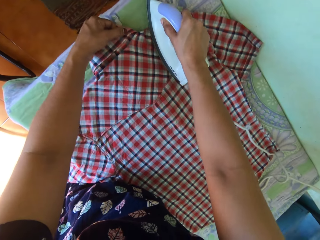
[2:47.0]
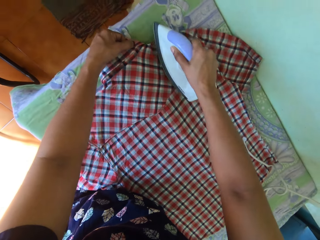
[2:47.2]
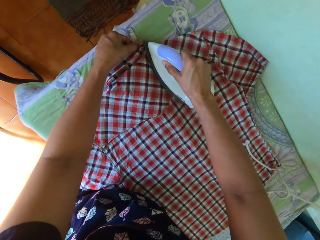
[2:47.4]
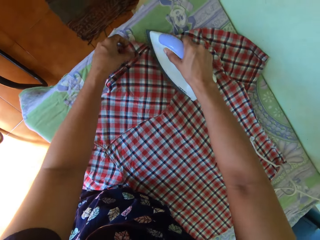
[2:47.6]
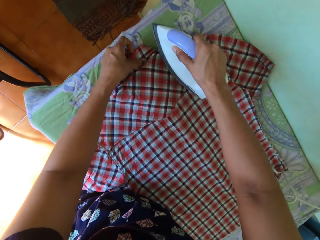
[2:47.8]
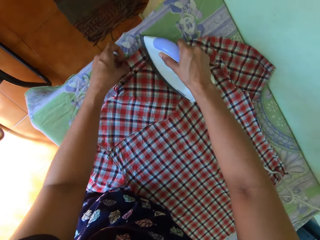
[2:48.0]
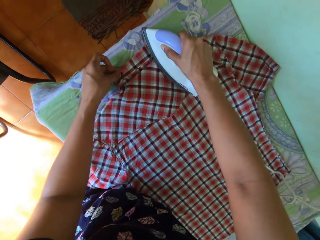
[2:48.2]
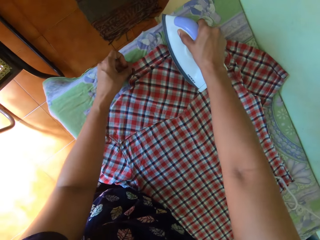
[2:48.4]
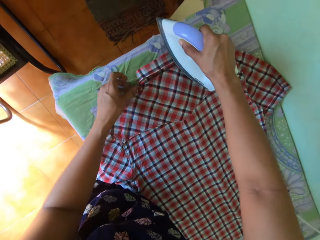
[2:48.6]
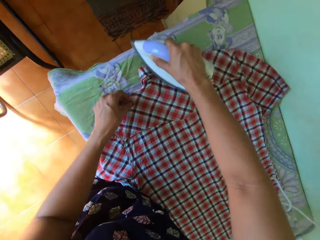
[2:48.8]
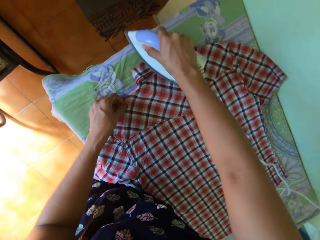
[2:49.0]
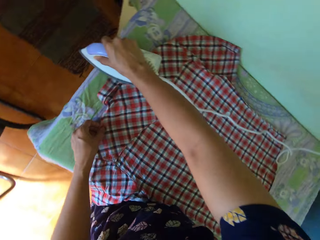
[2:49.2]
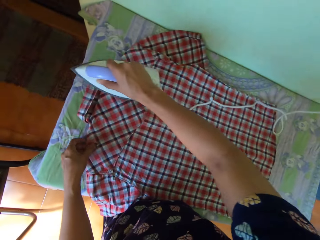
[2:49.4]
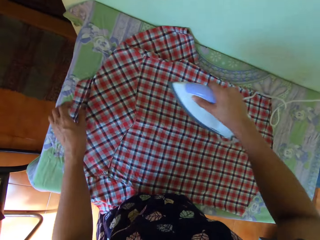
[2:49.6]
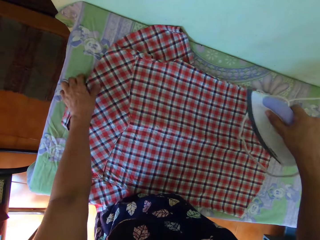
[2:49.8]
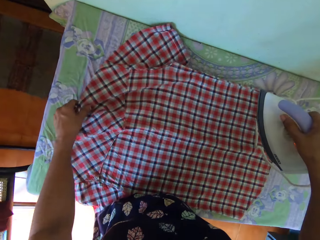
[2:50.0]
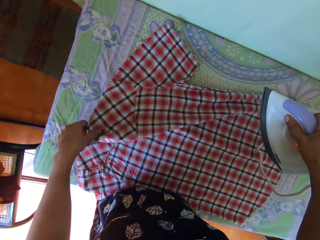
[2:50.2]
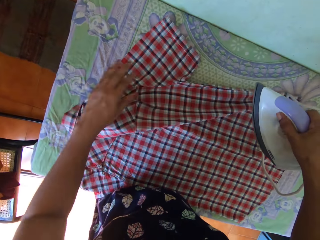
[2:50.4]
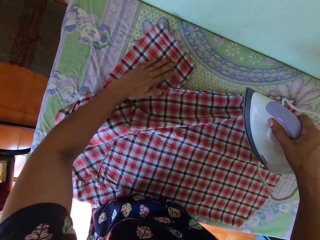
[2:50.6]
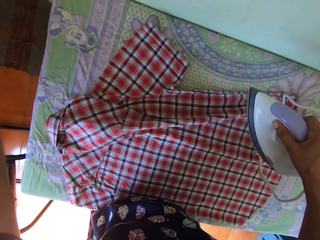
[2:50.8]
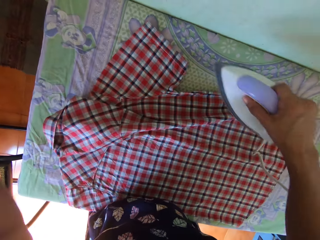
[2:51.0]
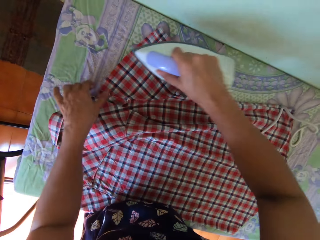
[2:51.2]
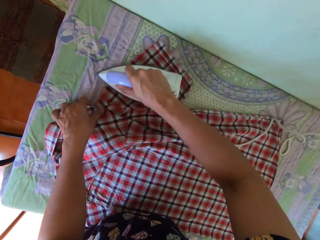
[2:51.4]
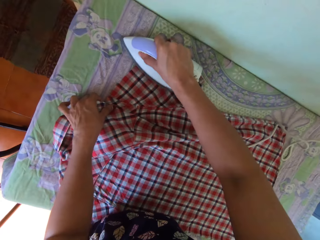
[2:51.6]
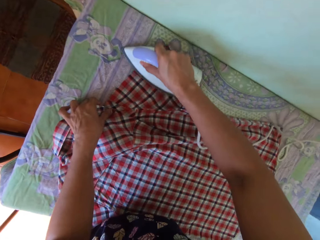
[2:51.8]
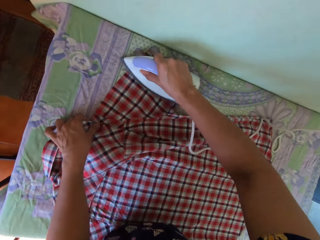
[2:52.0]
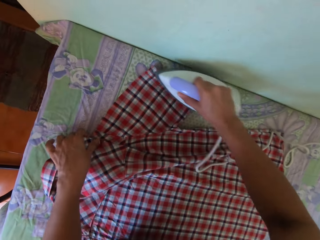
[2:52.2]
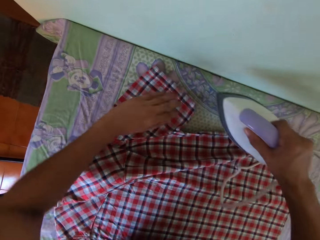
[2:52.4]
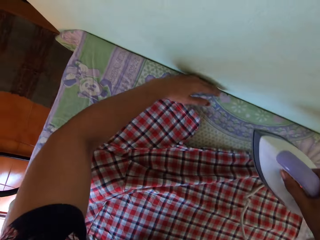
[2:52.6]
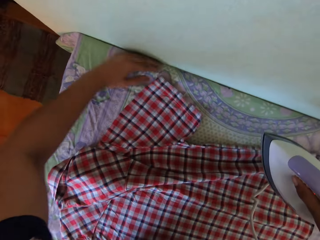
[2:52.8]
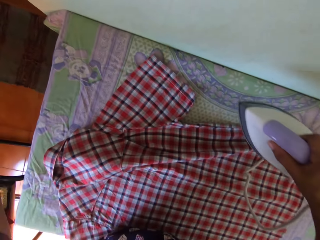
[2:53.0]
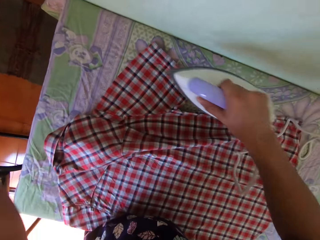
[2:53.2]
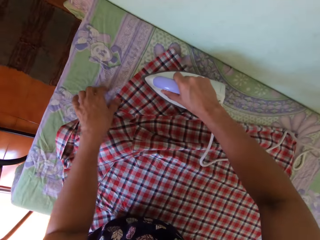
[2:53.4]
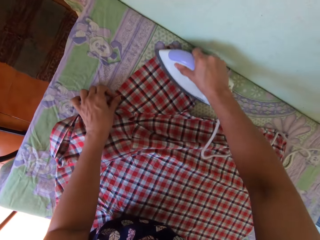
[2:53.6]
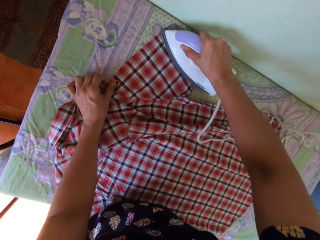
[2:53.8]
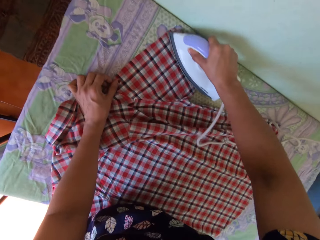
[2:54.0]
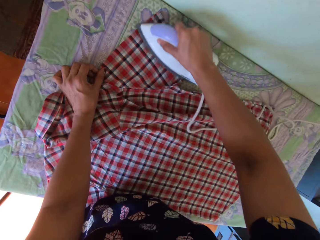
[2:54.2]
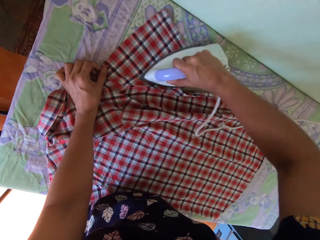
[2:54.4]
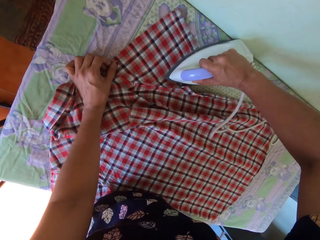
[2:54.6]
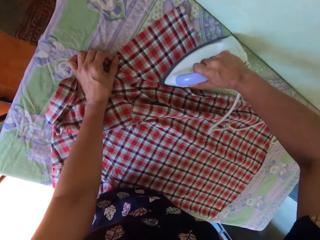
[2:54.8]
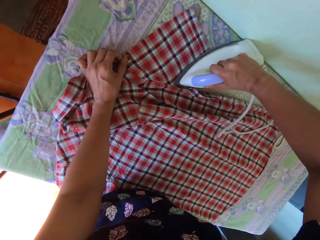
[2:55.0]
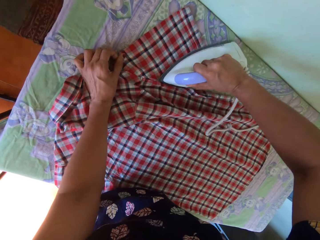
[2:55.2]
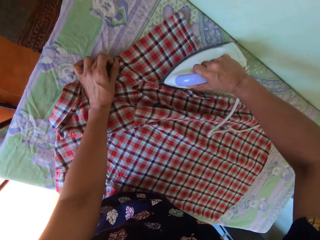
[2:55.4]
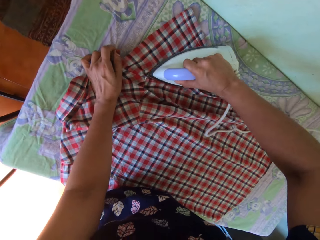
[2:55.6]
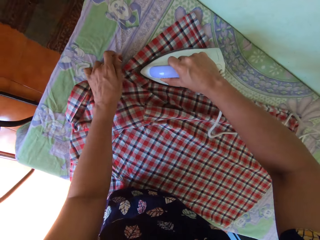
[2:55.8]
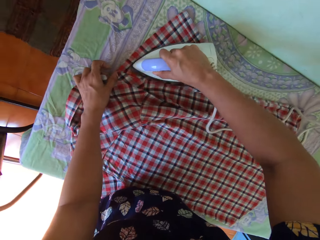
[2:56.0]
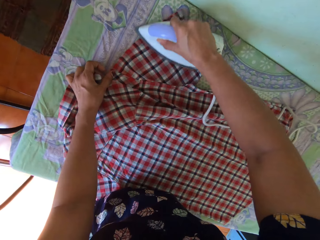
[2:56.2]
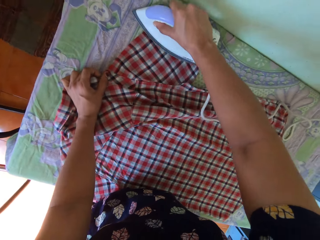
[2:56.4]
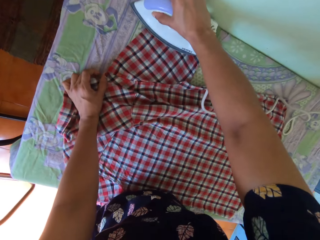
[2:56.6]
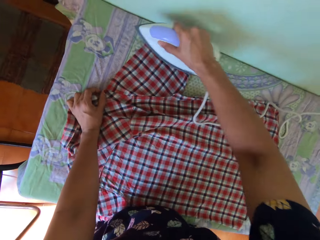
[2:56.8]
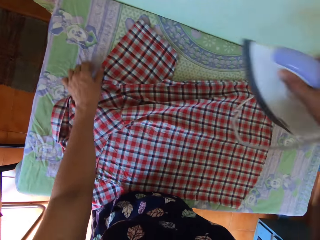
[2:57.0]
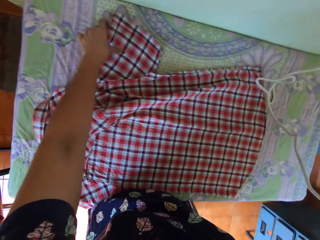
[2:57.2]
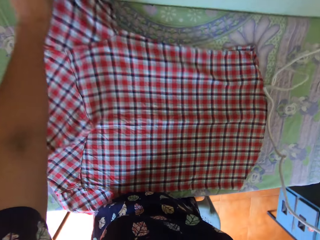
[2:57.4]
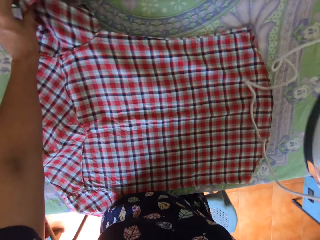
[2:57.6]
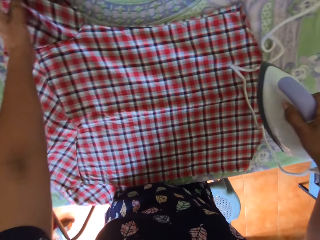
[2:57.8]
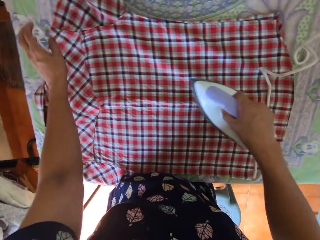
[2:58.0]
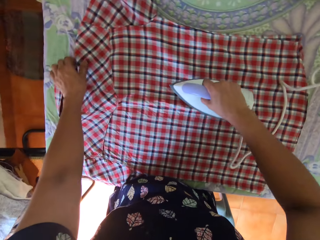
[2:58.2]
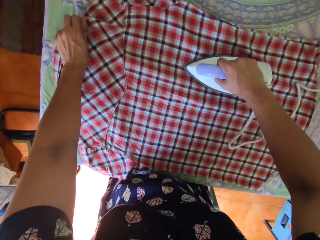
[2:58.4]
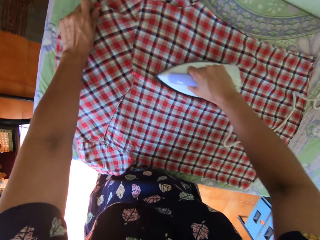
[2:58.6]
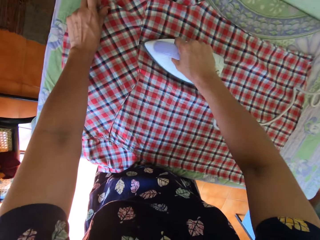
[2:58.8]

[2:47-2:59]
The camera wearer wipes her hand over the shirt. She irons the shirt.

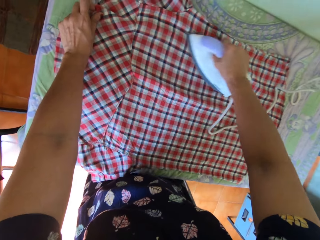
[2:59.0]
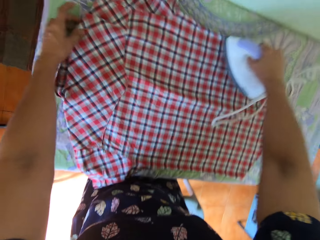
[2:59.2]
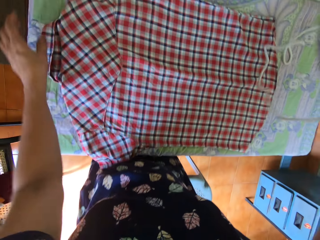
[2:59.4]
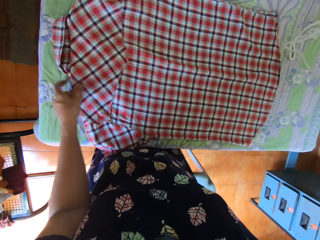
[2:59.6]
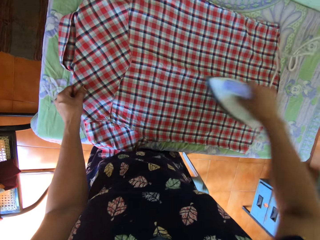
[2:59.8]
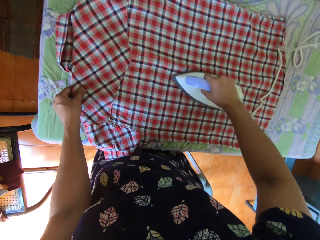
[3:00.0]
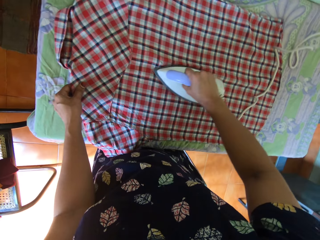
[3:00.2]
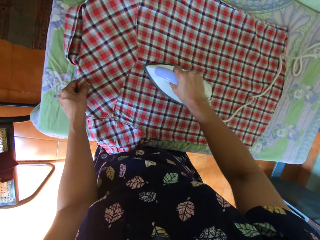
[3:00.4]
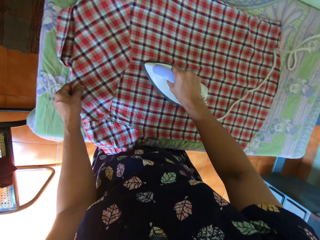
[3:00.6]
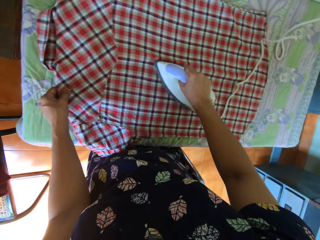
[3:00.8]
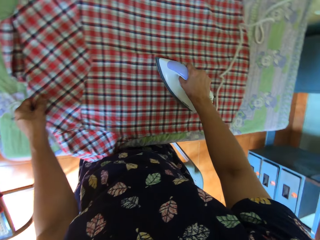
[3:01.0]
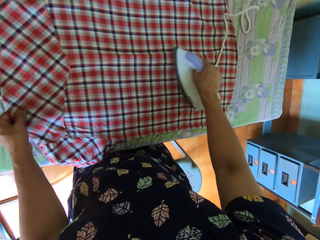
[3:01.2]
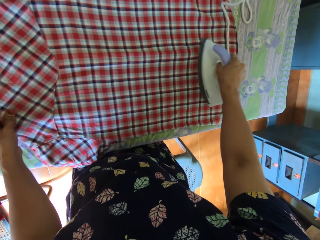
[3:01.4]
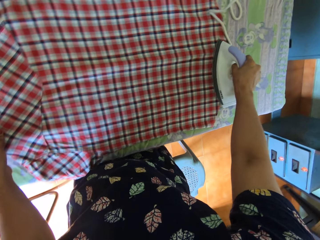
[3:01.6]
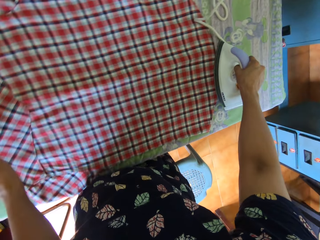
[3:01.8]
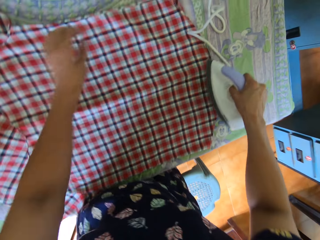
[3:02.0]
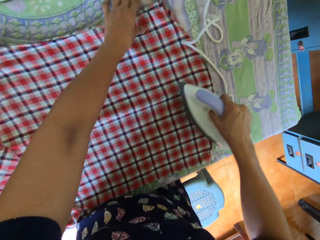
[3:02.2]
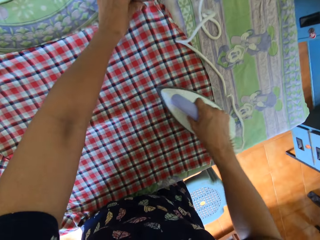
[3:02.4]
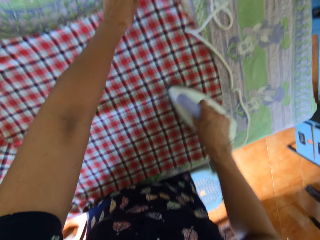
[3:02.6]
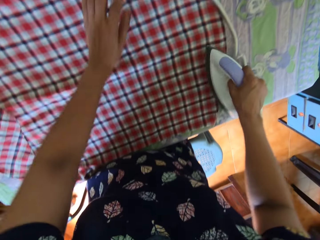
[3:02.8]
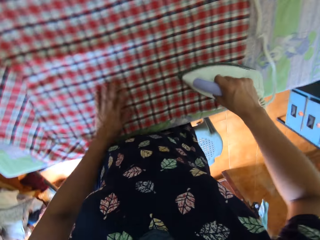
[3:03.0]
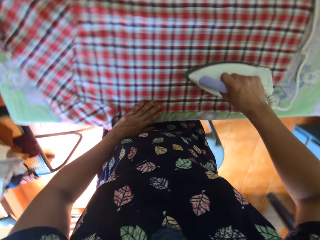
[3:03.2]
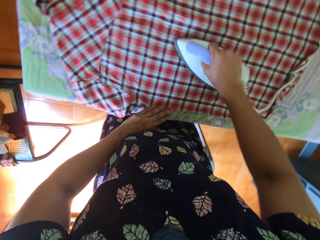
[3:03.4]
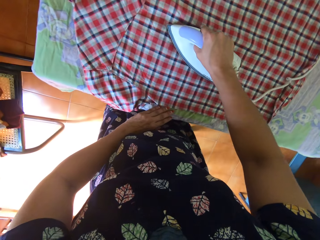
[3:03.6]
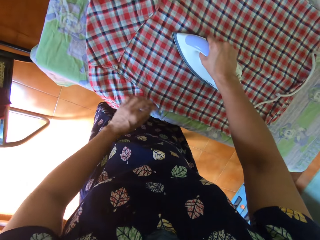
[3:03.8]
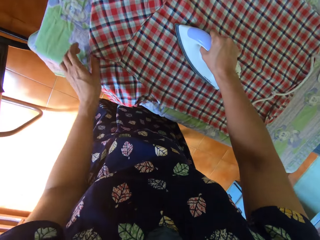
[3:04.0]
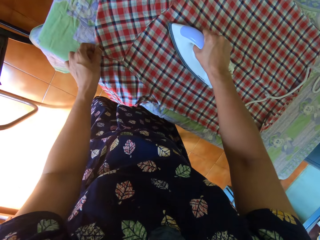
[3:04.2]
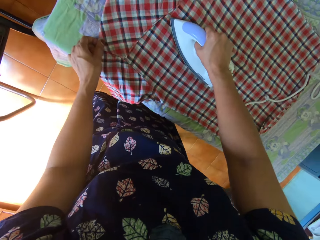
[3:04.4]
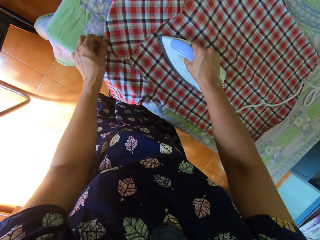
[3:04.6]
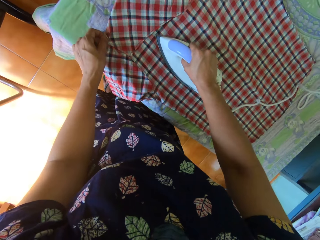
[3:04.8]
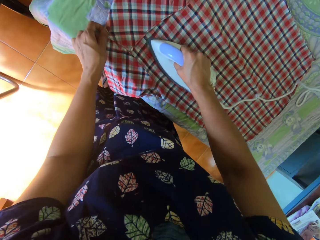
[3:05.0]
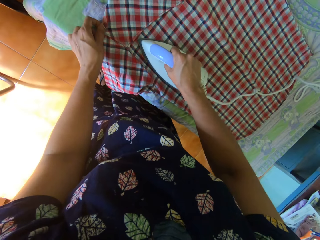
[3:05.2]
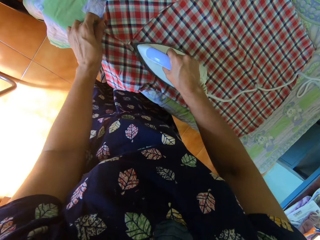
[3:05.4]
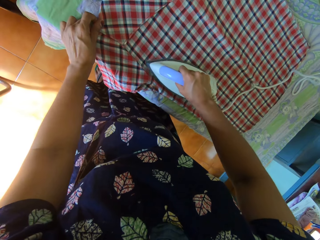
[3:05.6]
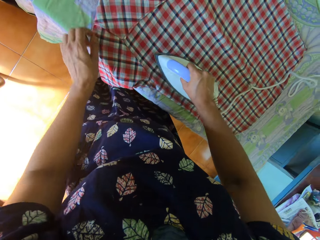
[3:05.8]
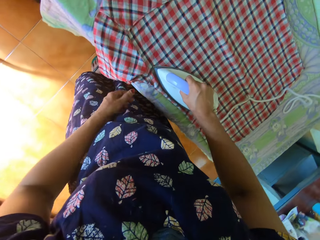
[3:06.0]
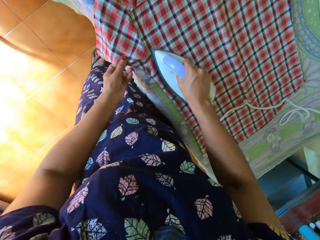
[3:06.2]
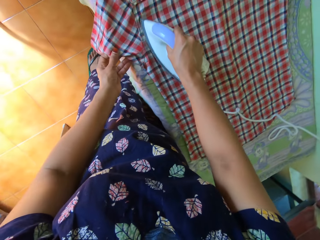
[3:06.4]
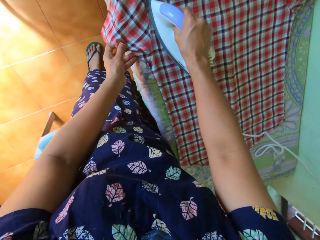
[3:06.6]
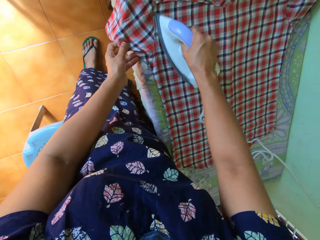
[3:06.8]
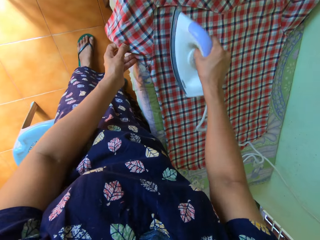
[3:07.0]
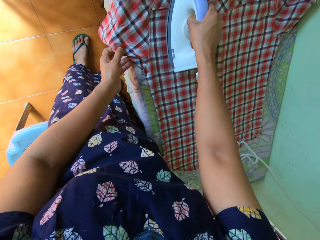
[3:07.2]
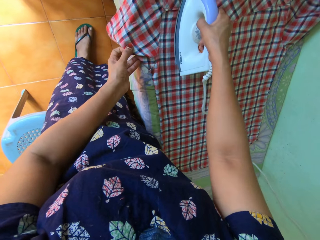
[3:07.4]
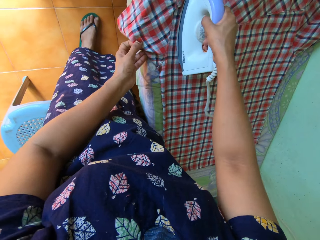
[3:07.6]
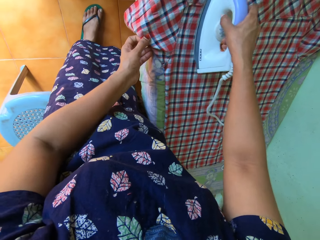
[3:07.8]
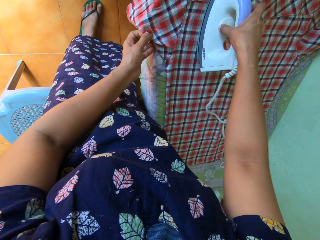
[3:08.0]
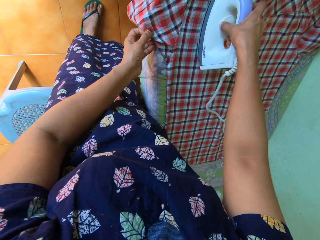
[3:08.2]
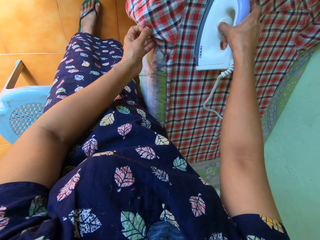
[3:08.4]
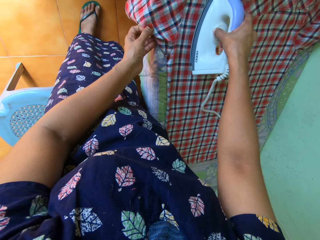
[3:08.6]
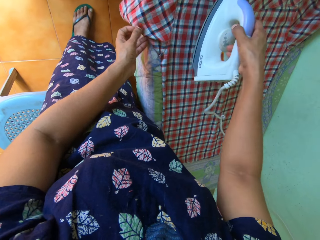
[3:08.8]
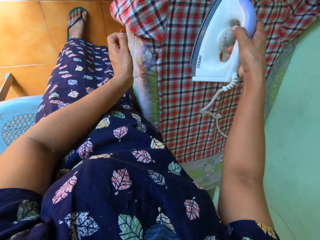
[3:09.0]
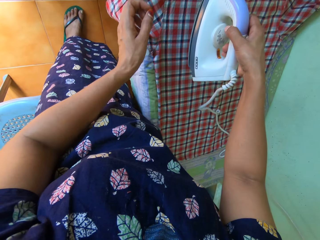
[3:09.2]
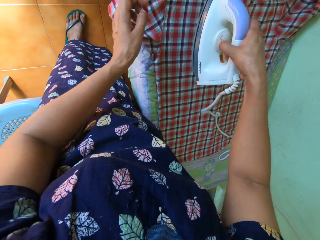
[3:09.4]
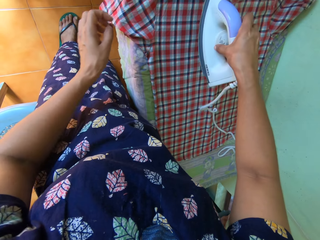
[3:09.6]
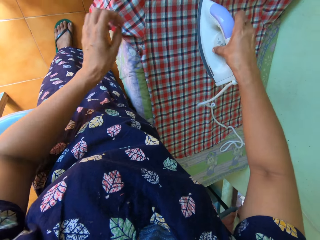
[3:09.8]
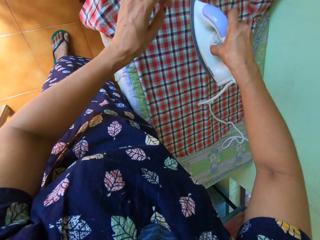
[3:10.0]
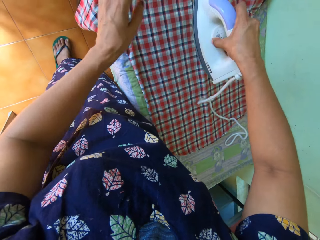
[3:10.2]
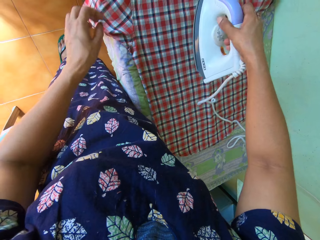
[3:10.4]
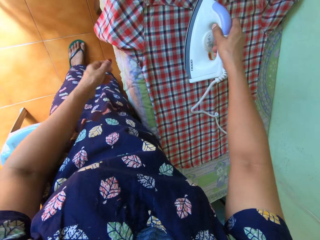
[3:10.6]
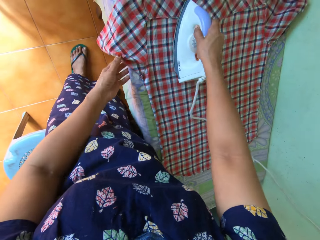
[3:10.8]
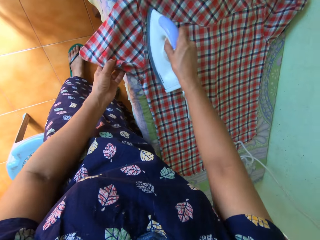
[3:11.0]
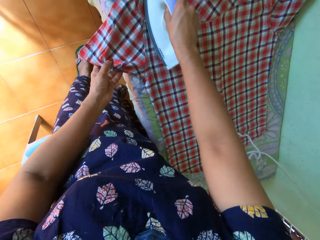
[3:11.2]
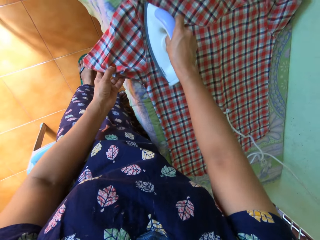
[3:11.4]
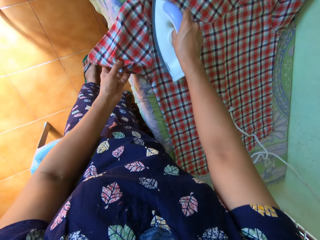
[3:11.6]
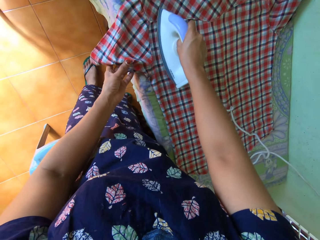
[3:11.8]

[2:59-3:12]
The camera wearer lifts the iron from the table. She adjusts a control knob of the iron with her right hand. She irons the shirt on the table with her right hand.
